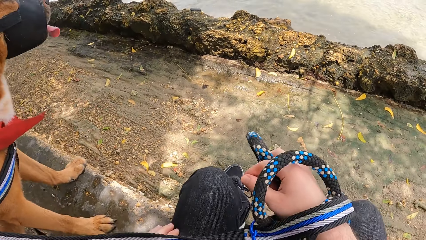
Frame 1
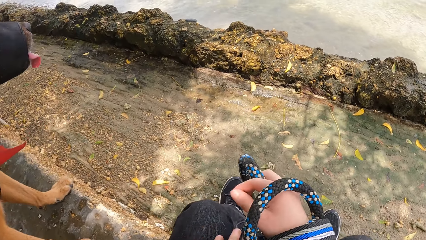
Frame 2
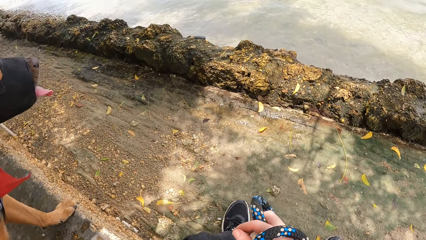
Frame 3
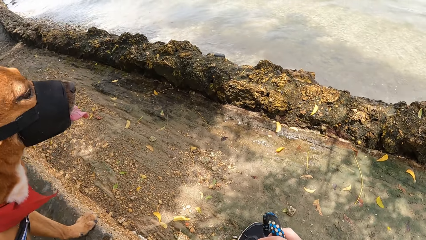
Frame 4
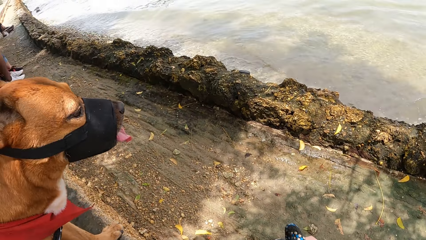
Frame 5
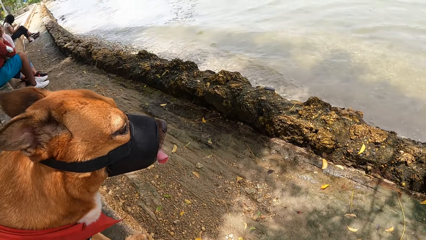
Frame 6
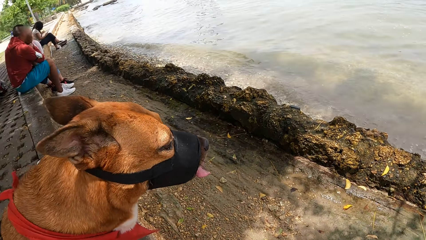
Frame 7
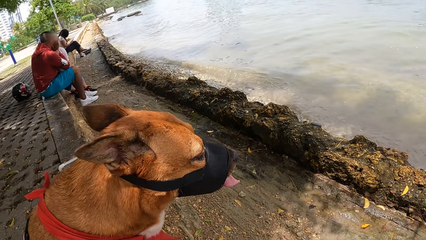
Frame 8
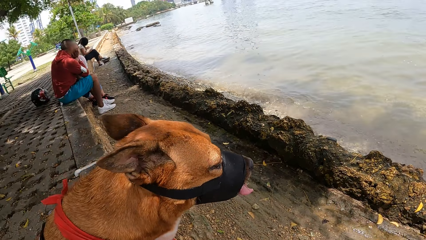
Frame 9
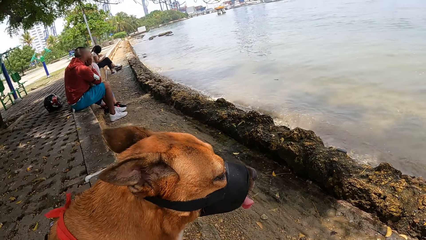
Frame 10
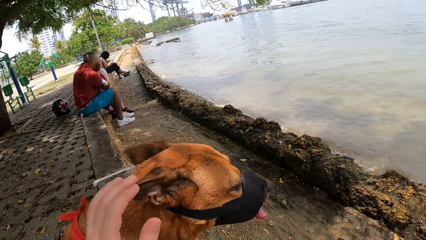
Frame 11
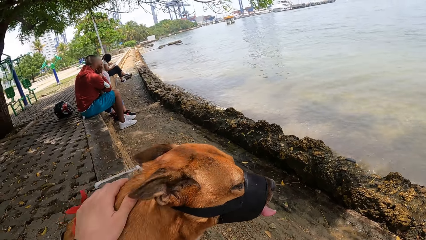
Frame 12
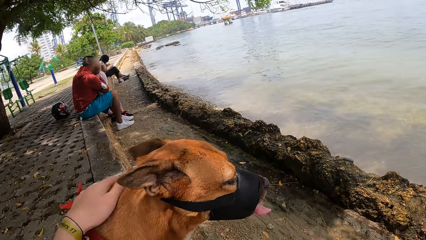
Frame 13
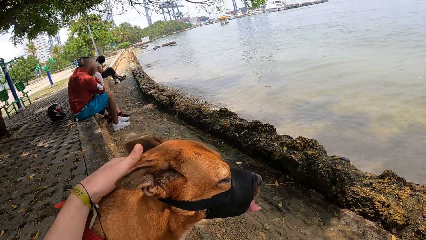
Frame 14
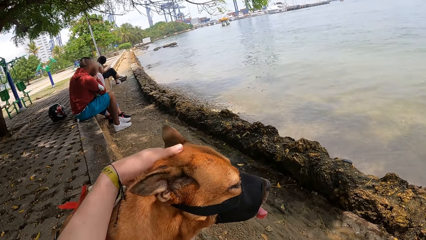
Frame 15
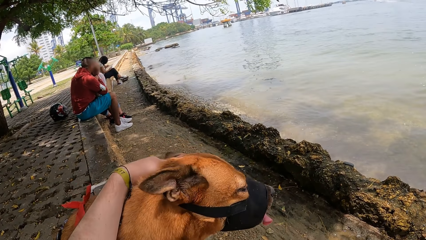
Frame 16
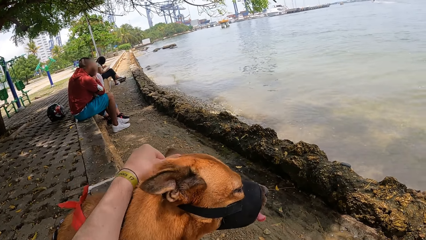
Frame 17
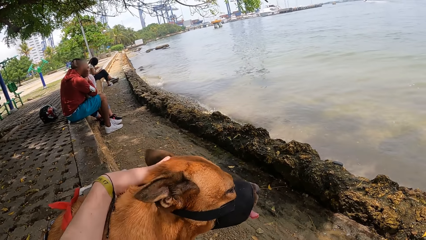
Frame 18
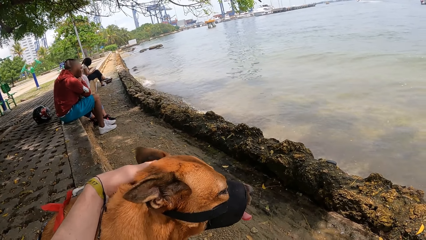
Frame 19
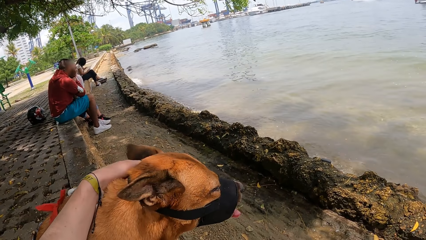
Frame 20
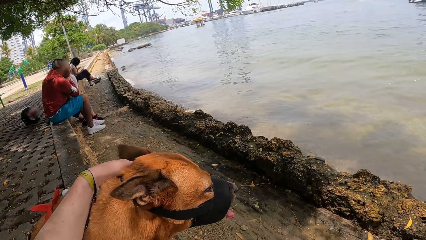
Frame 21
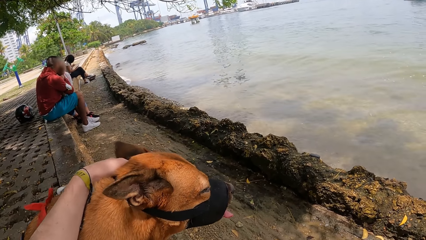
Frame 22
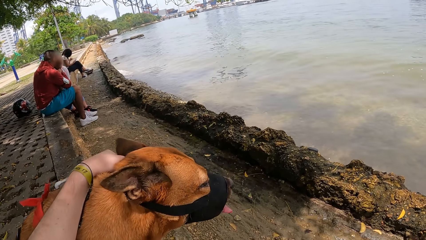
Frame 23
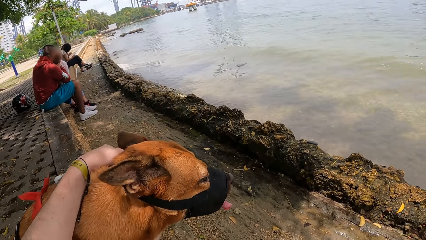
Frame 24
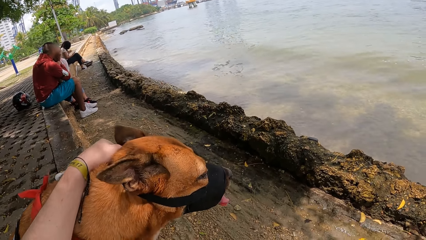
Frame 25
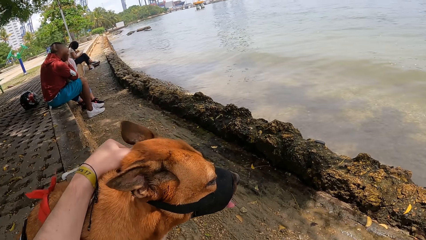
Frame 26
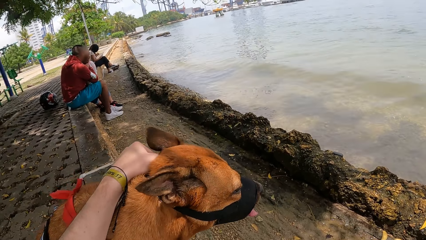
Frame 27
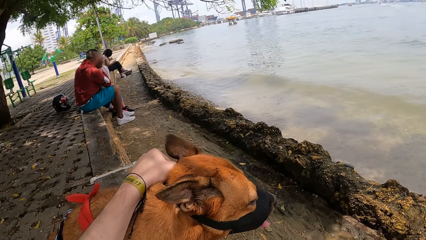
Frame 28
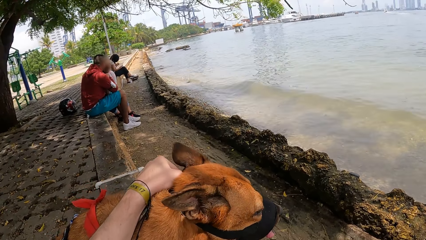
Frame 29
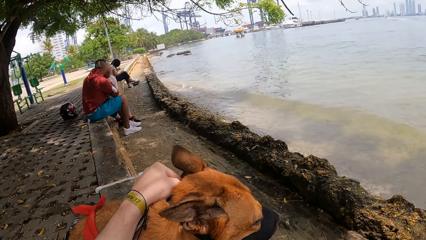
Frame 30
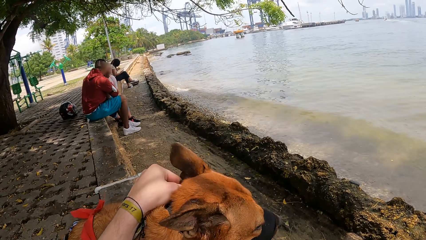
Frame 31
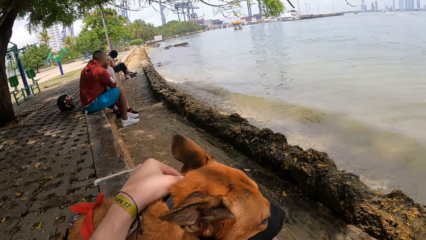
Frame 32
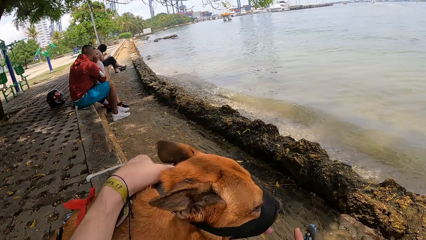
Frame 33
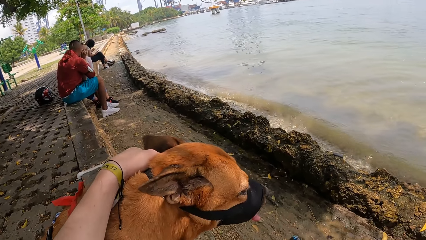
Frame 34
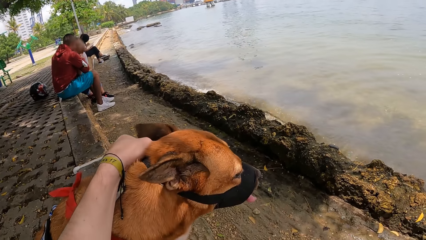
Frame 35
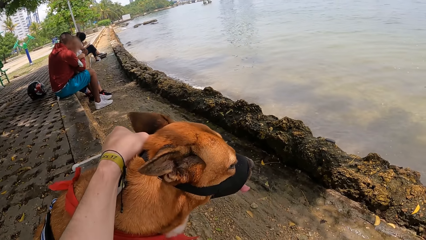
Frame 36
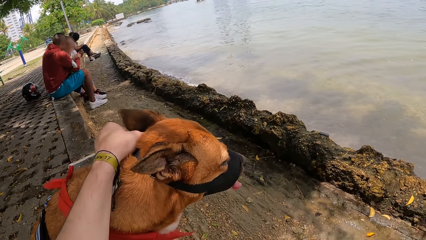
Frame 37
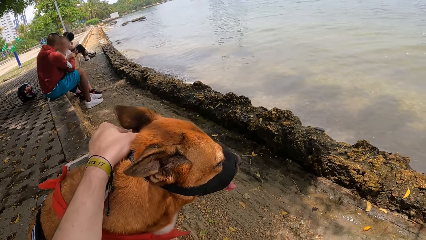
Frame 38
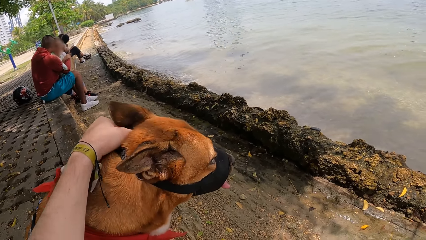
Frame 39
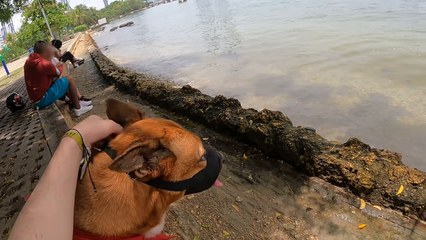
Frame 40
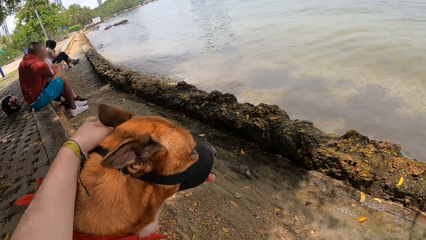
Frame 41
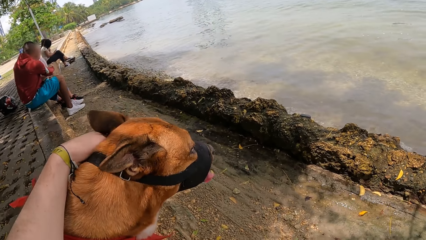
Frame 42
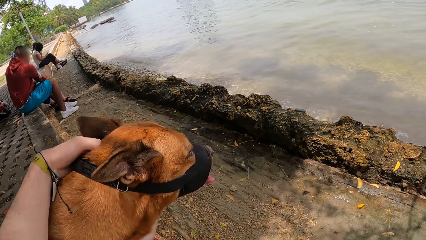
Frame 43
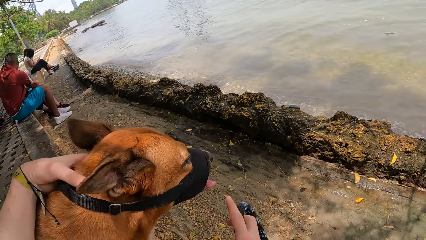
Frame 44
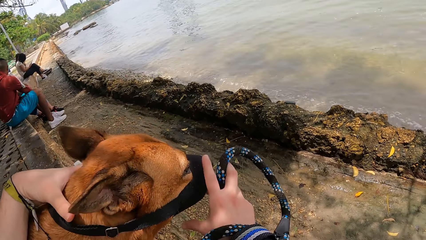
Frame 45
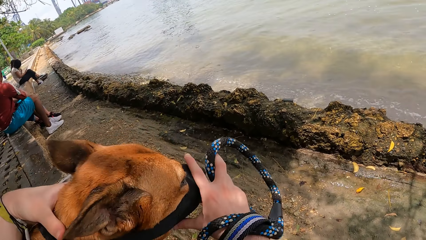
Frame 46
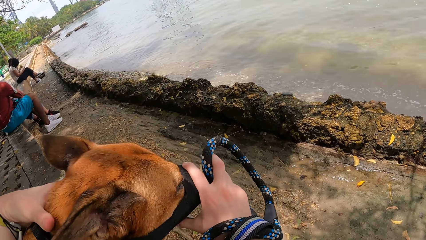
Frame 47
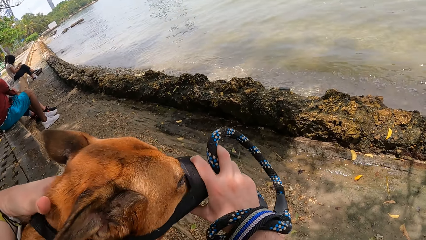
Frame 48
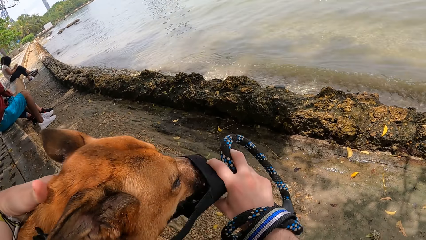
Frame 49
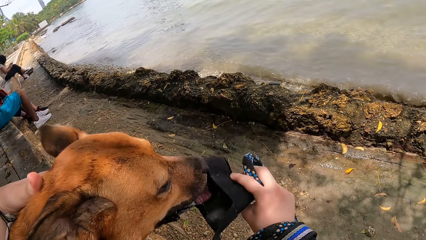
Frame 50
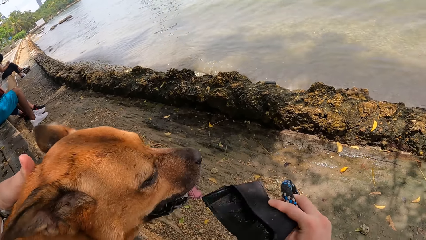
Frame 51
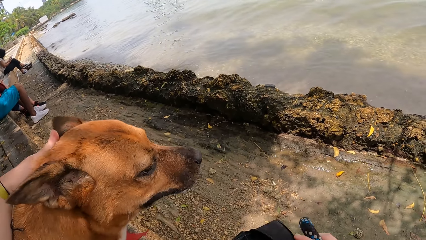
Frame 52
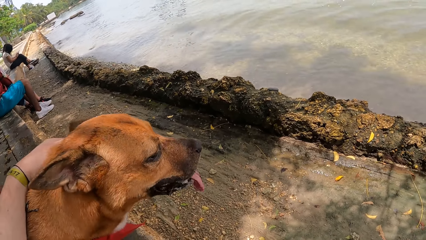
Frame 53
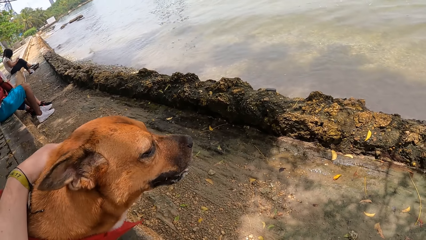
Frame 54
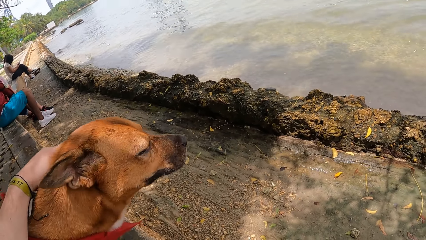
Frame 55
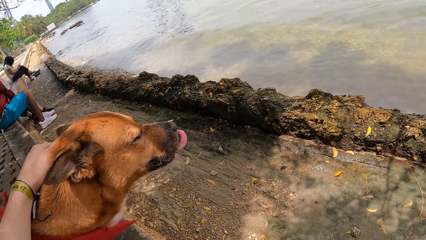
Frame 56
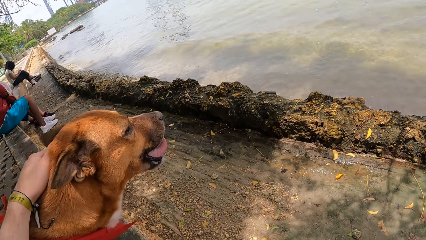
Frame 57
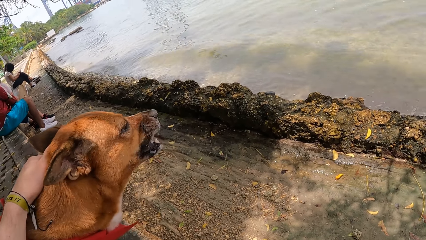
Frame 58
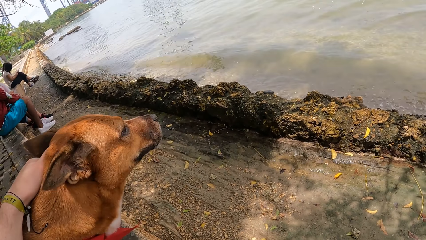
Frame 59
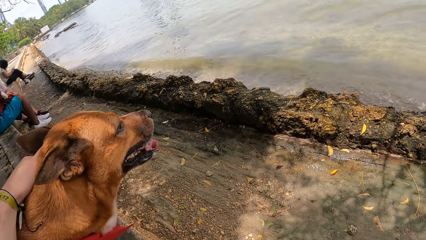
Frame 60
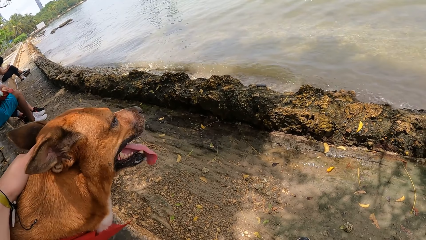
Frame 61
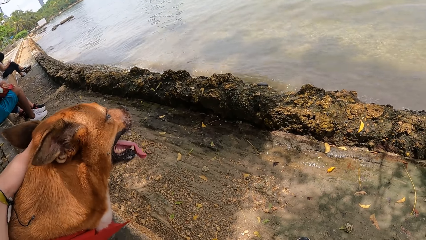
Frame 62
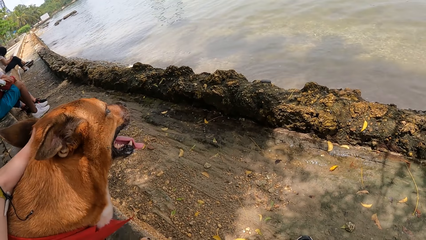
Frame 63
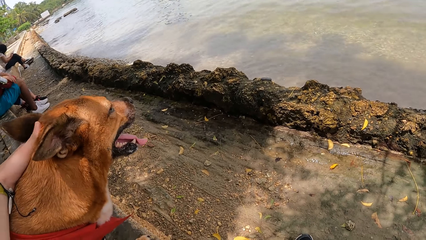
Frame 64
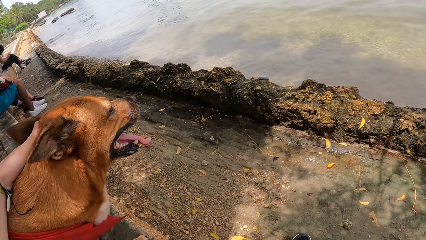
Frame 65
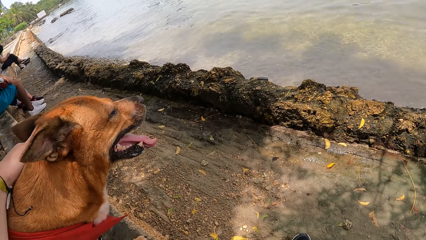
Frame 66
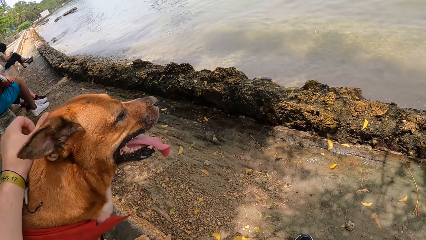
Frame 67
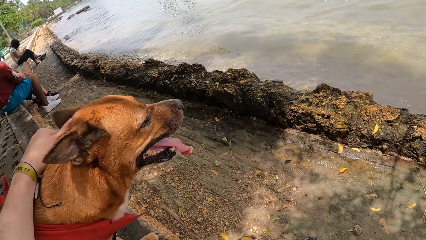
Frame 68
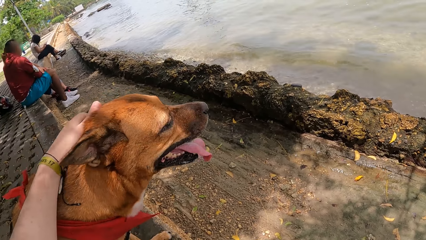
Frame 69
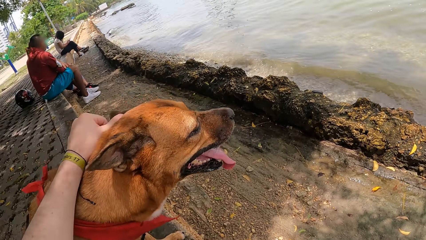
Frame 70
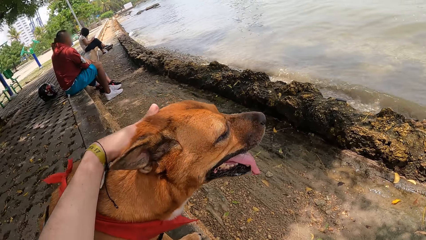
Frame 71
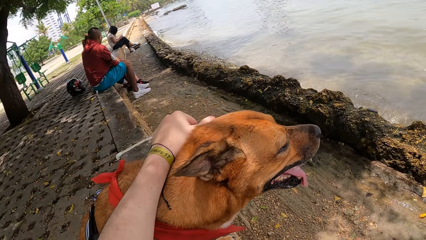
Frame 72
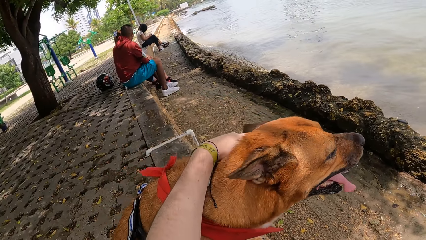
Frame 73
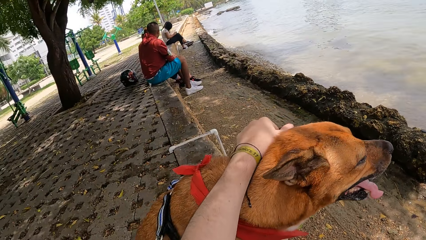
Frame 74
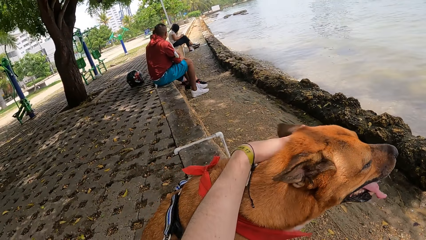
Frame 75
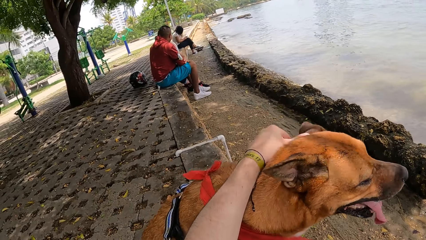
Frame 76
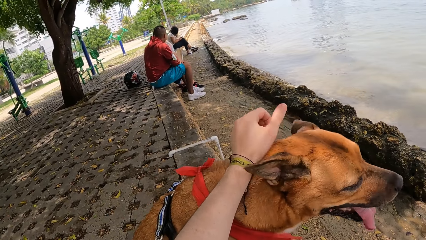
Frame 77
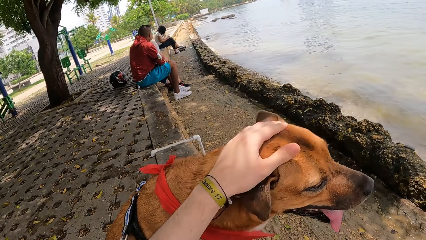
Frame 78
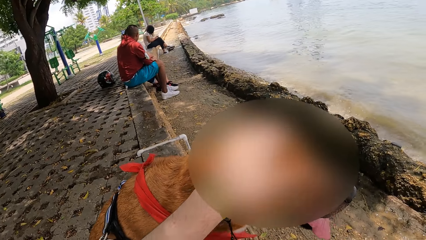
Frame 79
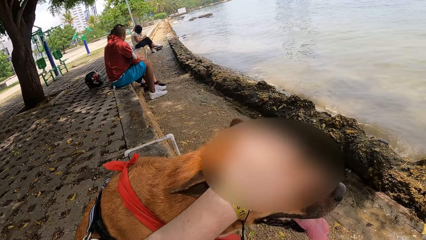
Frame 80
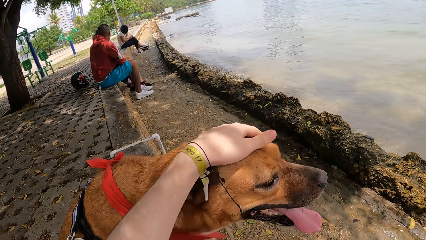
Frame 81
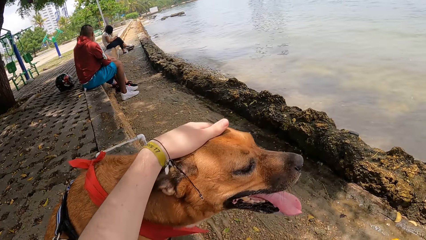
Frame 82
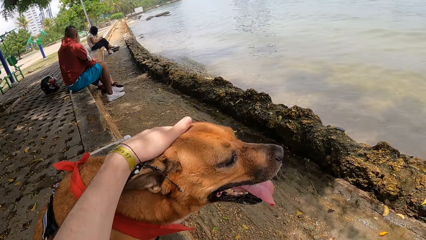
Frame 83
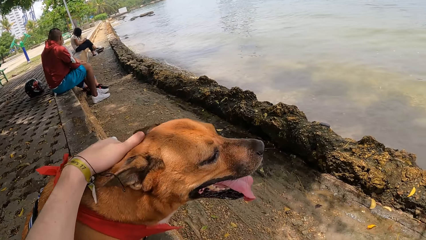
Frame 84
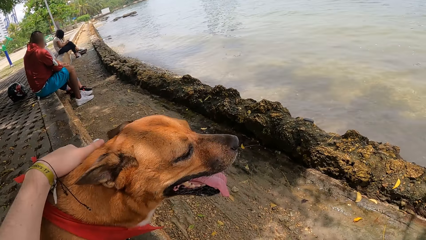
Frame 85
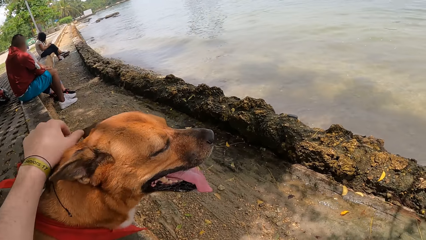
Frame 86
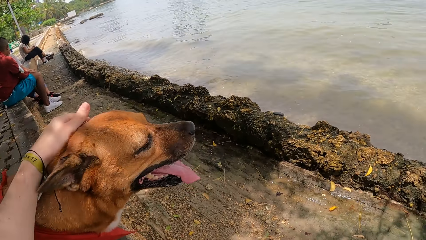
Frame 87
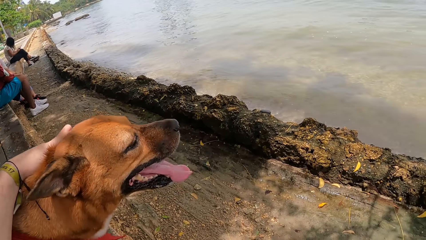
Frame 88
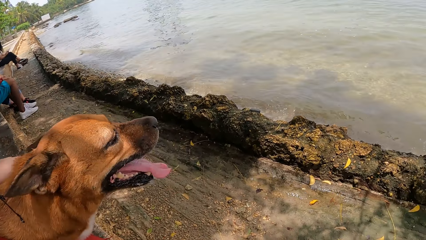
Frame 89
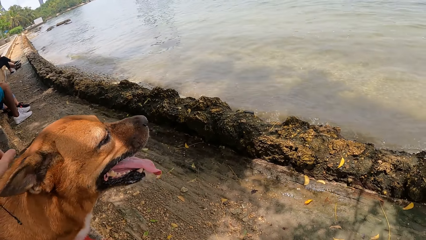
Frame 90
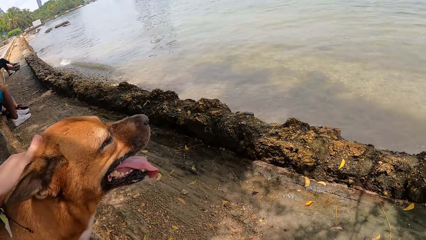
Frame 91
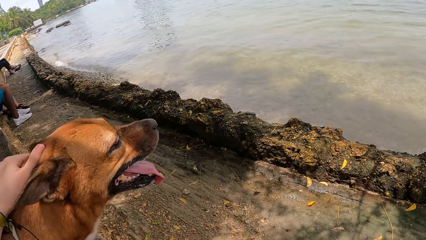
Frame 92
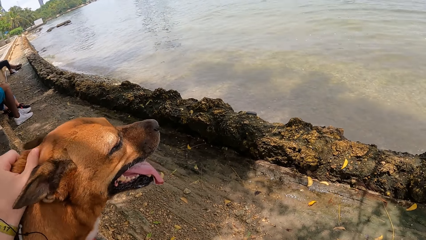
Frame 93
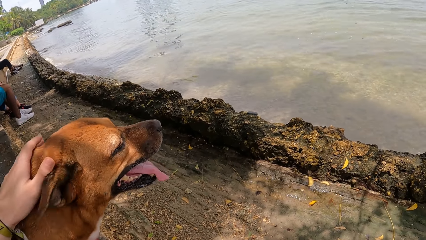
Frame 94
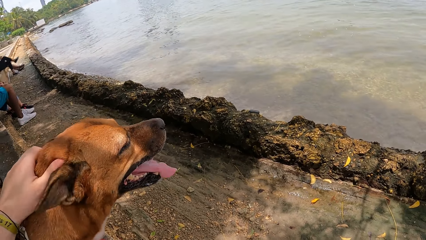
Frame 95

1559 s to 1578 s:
The camera wearer rubs a dog. They scratch the dog. They adjust a leash on the dog. They remove the dog mask. They remove the leash from the dog. They stare at the dog. They look around a park. They scratch the dog. They rub the dog.
